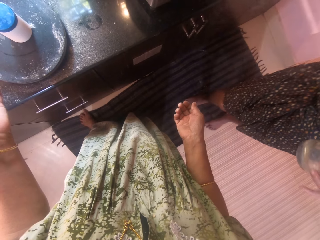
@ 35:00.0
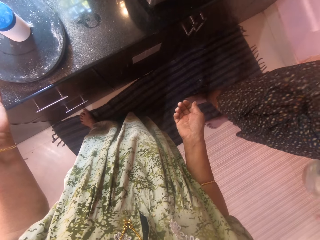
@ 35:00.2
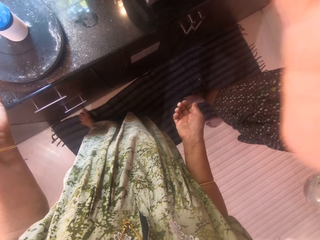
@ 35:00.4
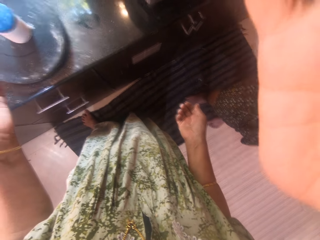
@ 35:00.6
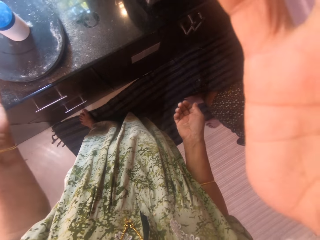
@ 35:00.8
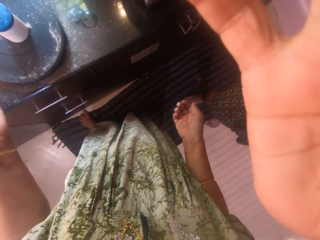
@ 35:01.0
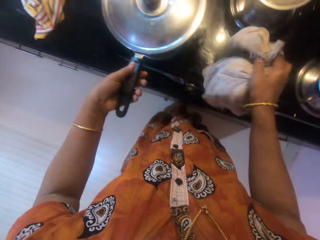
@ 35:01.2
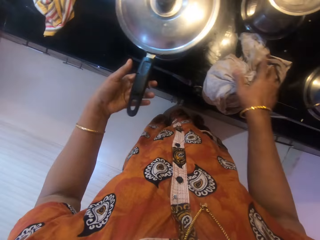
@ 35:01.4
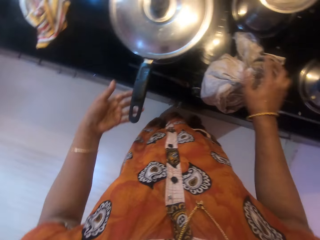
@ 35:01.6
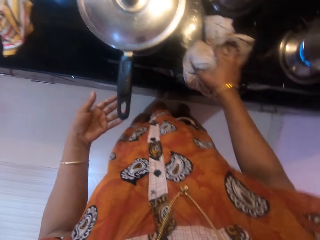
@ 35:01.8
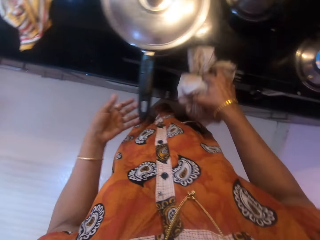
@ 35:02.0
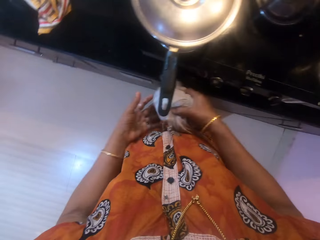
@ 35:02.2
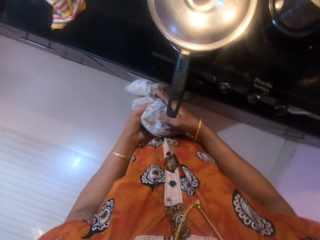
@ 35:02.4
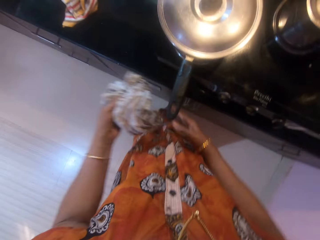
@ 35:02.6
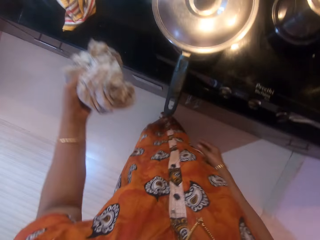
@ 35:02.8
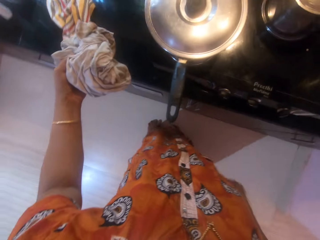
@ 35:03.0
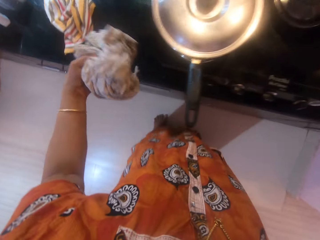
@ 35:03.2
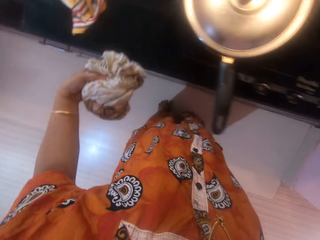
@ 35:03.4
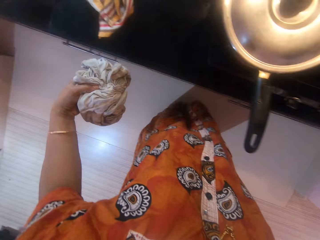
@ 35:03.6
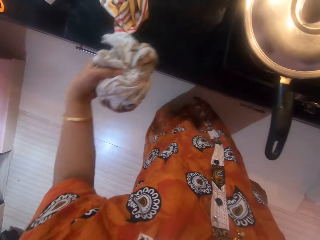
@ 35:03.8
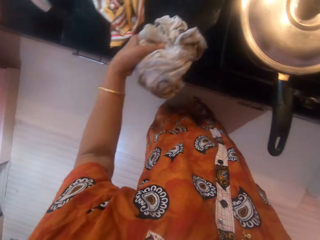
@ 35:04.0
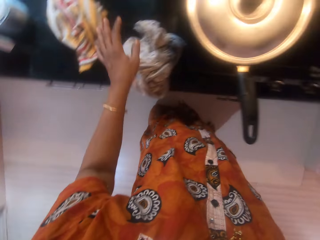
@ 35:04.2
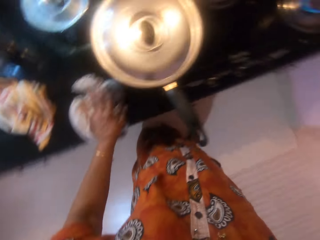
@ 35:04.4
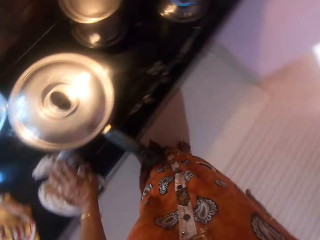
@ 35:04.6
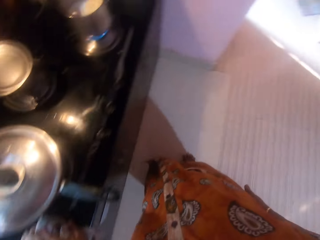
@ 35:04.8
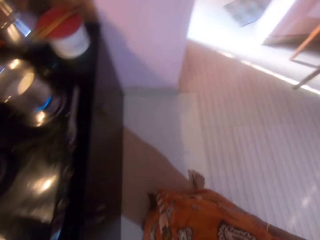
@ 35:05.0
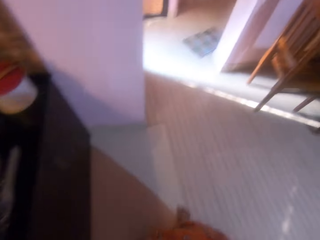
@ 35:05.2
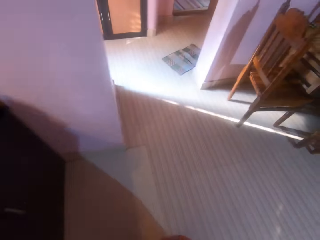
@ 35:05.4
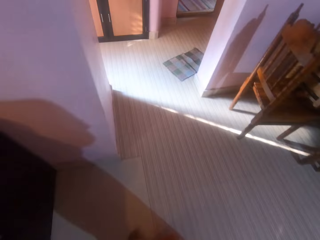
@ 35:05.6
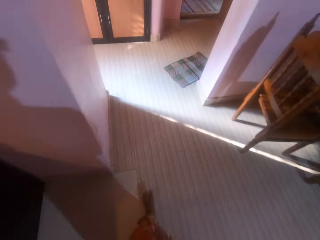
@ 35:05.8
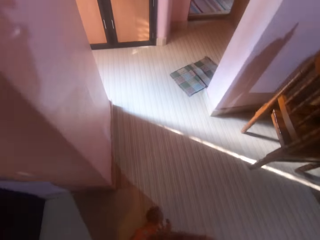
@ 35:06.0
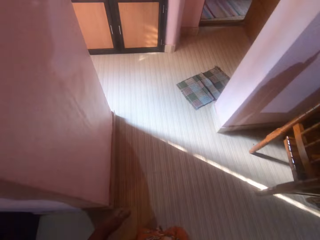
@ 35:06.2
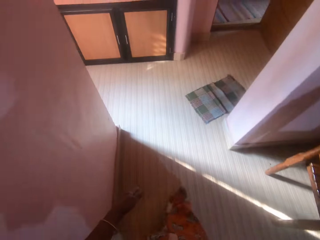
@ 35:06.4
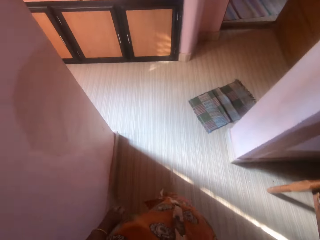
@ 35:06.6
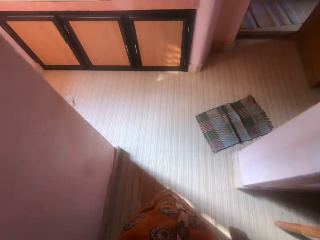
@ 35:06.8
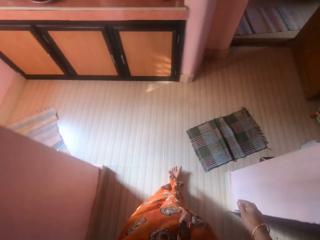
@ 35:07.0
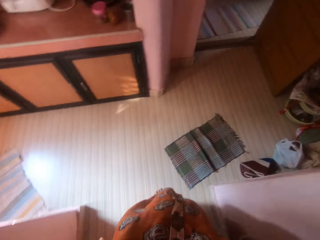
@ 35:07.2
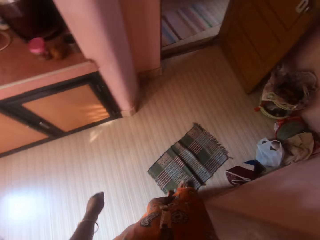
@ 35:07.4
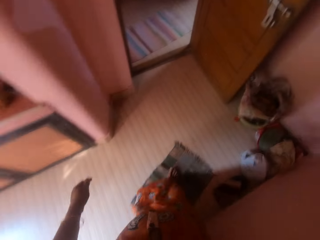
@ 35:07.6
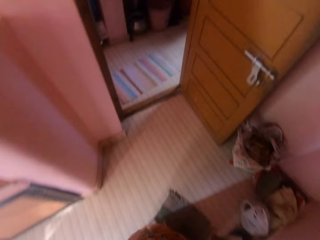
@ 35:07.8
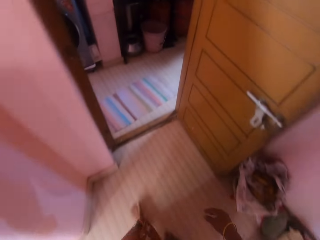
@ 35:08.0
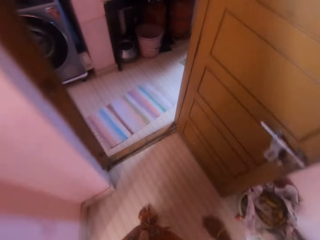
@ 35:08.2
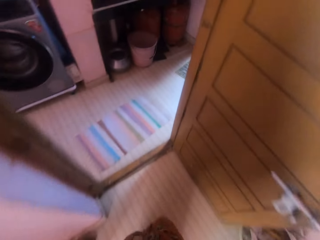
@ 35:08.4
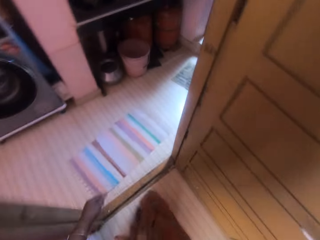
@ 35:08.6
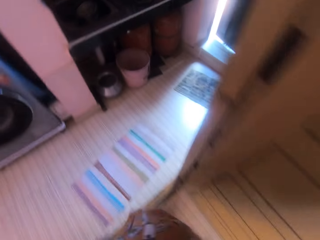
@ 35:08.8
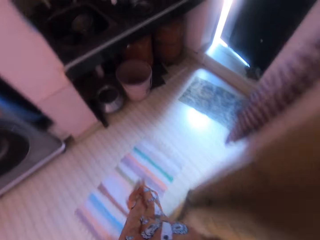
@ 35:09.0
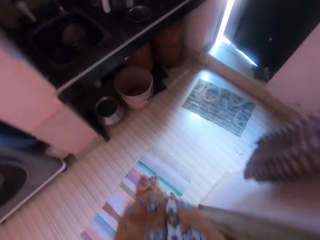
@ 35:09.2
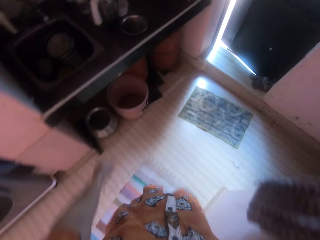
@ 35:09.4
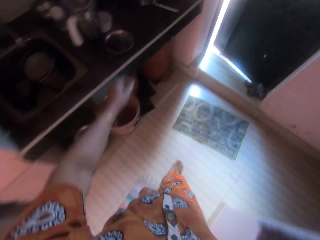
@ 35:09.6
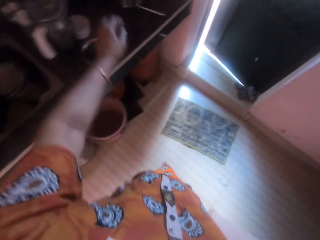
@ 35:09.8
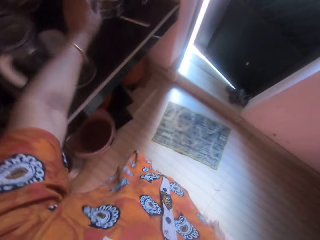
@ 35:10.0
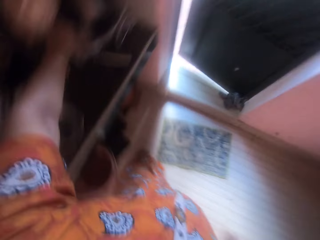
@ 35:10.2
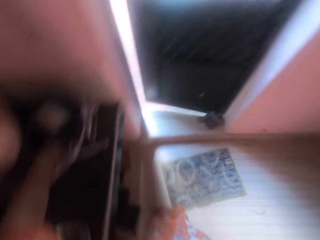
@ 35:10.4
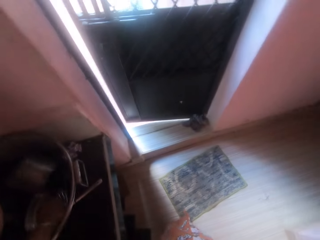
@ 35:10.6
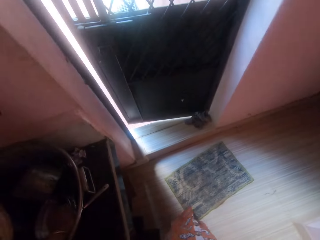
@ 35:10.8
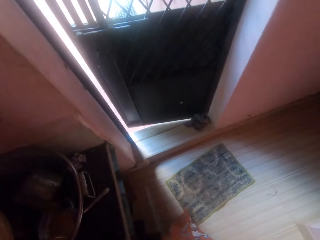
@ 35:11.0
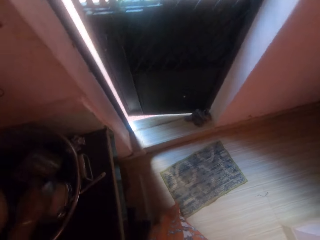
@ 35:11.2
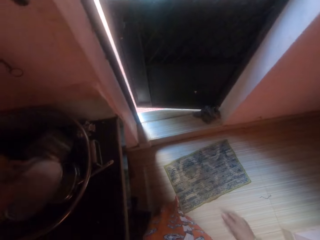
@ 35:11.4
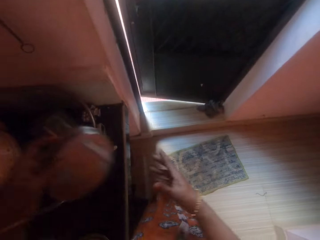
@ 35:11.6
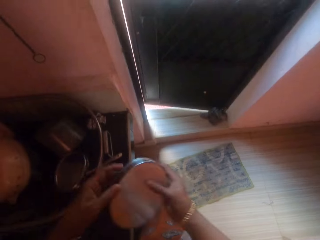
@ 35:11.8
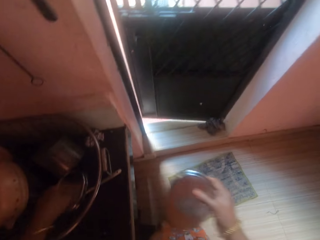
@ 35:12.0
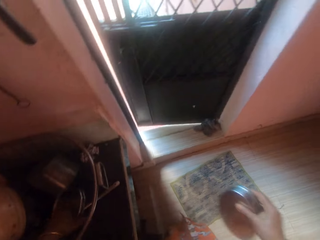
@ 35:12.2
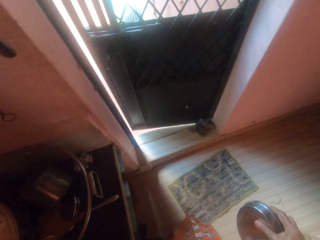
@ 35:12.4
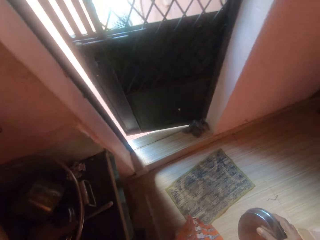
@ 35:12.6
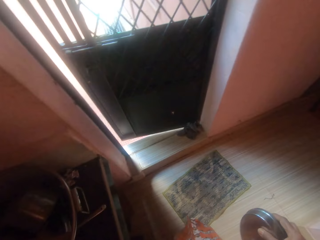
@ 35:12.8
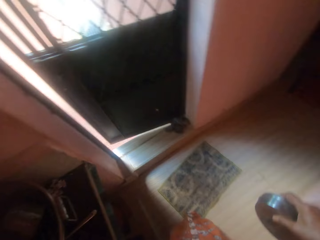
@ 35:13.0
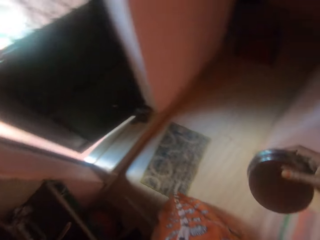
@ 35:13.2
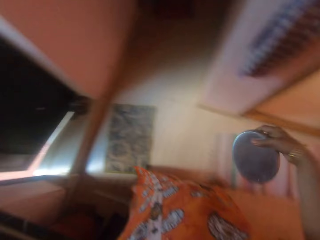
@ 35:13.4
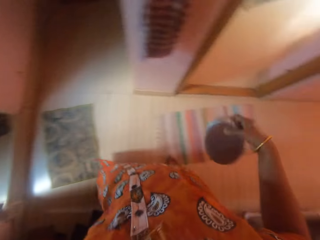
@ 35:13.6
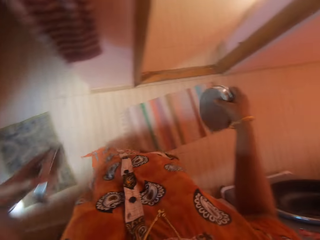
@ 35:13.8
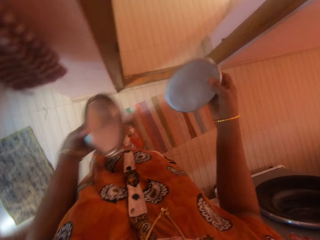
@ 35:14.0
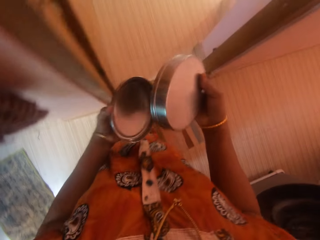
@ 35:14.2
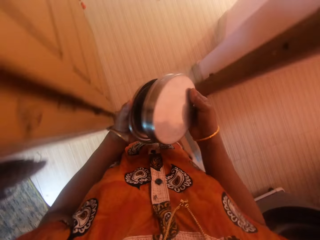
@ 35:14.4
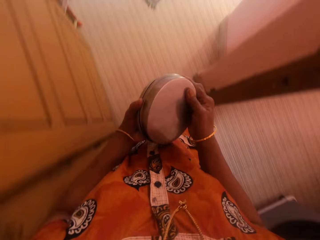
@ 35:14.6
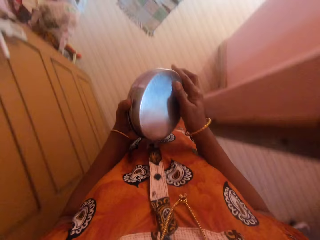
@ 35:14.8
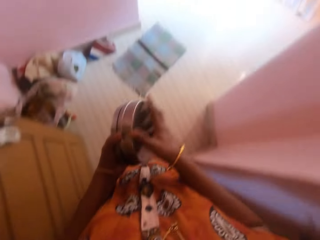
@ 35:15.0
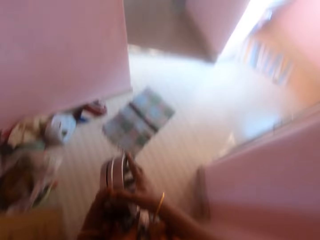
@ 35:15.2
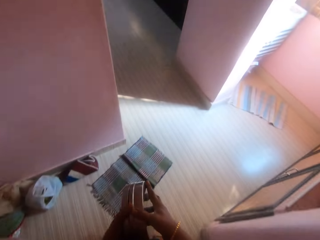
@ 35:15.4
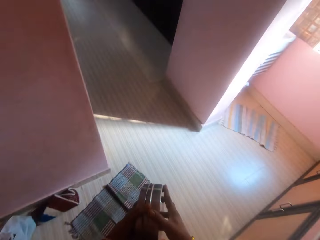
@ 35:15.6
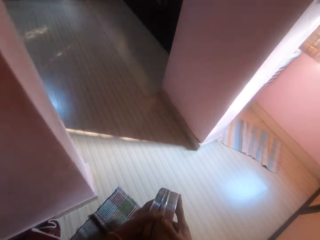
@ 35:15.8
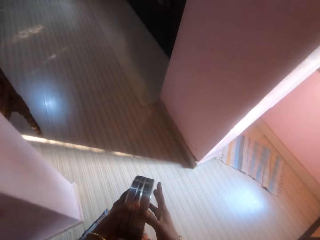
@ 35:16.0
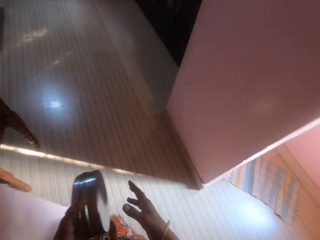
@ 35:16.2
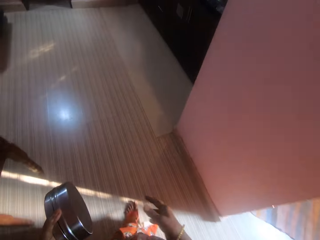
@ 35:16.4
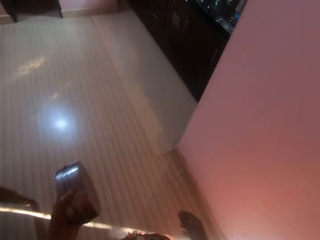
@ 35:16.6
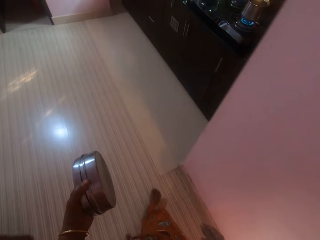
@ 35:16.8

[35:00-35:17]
A man turns. He touches the camera with his right hand. The camera wearer drops a rag on a counter. She picks the rag from the counter with her right hand. She passes the rag to her left hand. She holds the rag by the left hand. She drops the rag on the counter. She walks out of the kitchen. She picks a stainless container from a basket with her left hand. She passes the stainless container to her right hand. She picks the cover of the stainless container from the basket with her left hand. She walks a bit. She closes the stainless container.

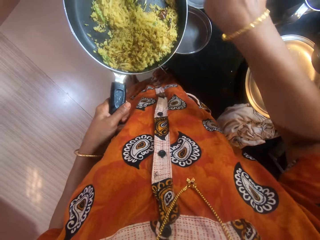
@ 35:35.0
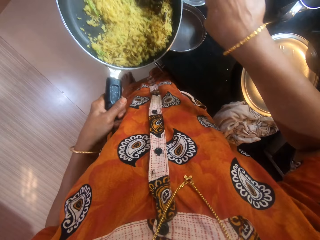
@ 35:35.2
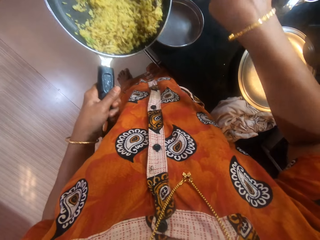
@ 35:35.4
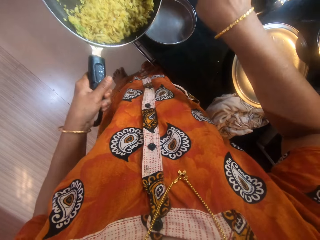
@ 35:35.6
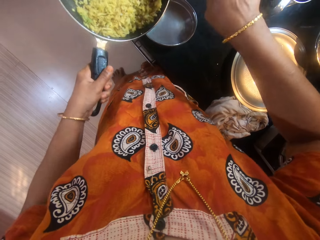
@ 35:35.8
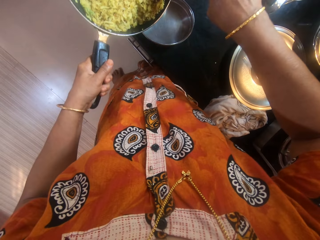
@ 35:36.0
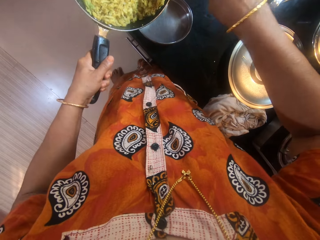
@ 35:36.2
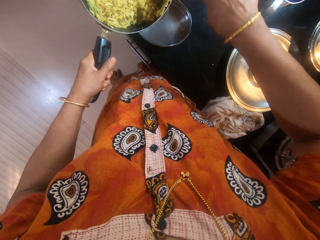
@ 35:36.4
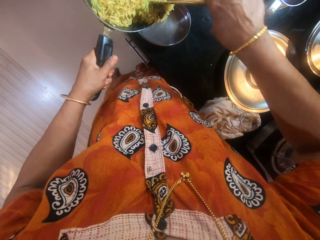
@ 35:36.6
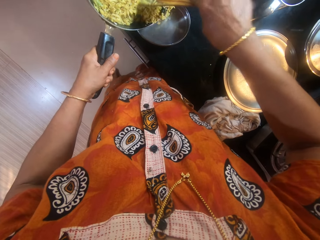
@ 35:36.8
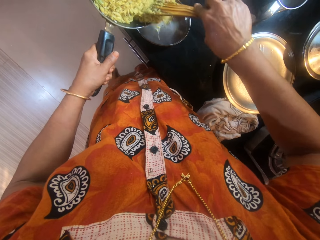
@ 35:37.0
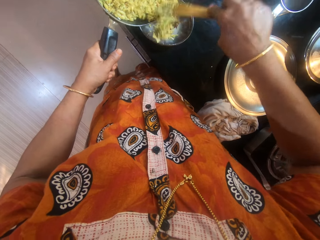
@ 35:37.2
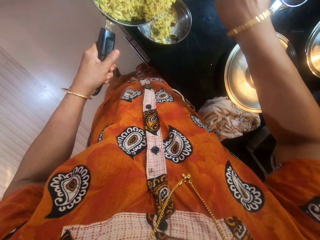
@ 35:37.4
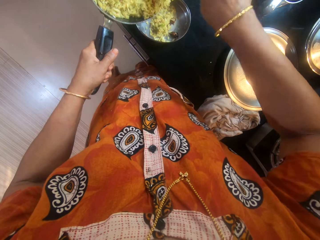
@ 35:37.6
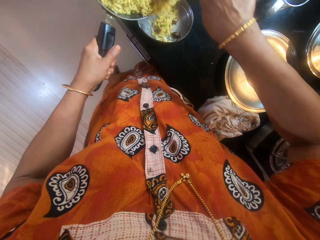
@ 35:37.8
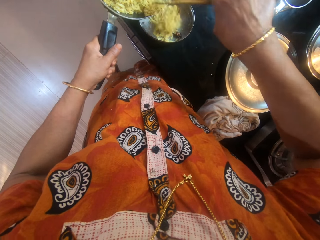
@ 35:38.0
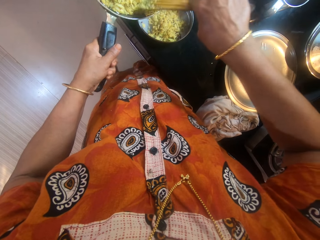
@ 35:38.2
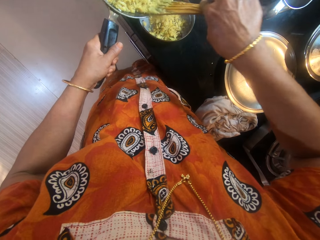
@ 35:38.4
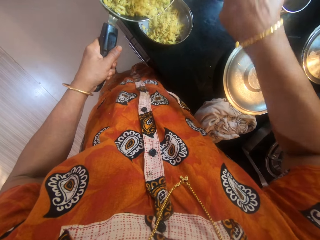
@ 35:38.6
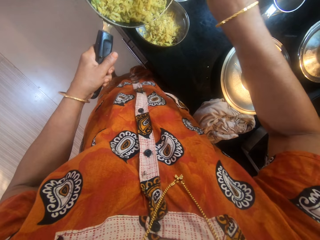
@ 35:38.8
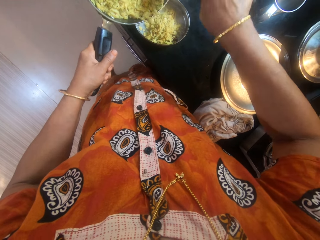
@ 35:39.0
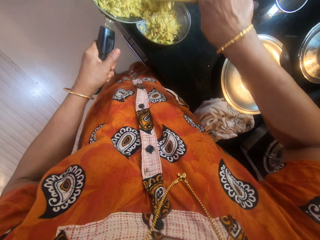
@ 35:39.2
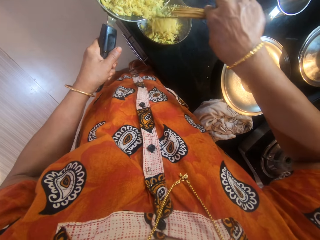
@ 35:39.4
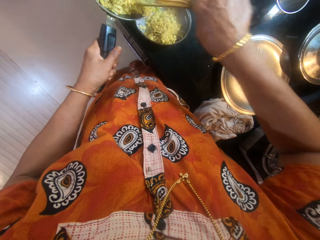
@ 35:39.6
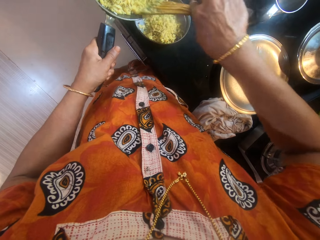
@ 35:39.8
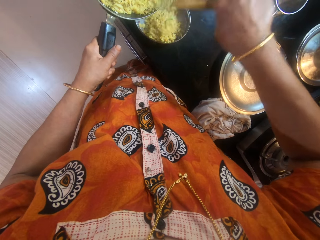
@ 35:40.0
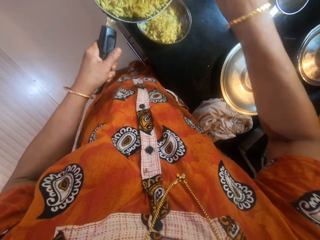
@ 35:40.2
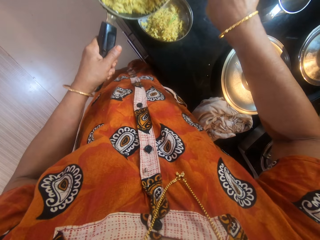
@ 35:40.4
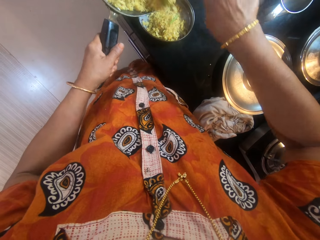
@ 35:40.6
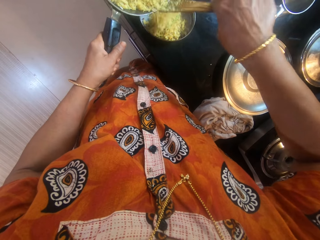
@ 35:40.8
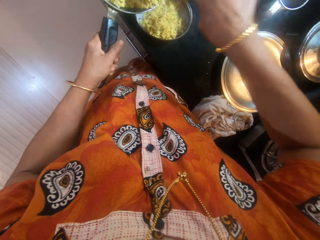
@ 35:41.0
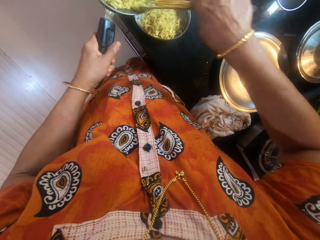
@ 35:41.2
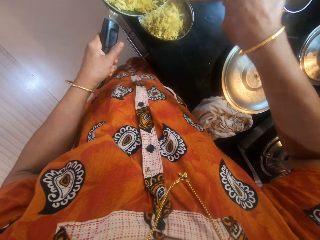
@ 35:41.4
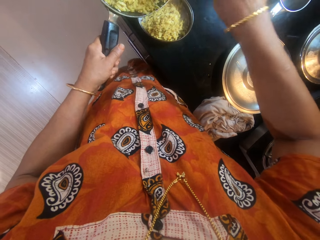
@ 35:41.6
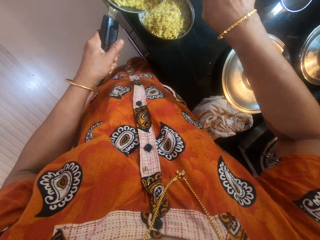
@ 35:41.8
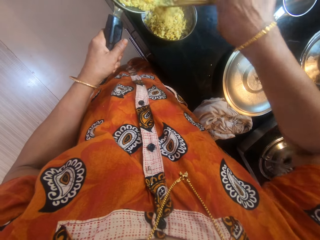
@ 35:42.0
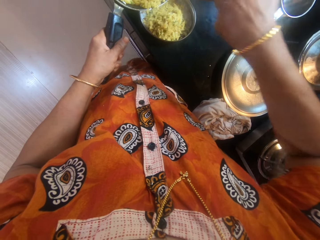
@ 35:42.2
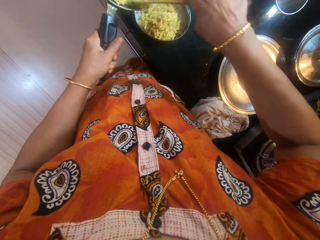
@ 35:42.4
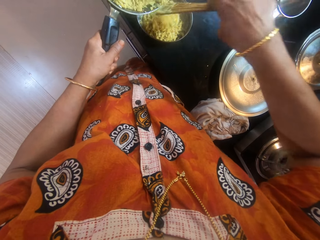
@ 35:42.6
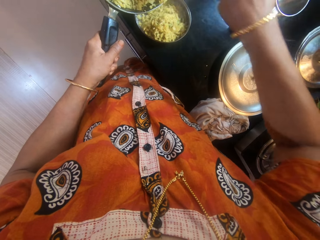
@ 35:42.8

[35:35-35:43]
The camera wearer pours the contents of the other frying pan into the stainless bowl.
